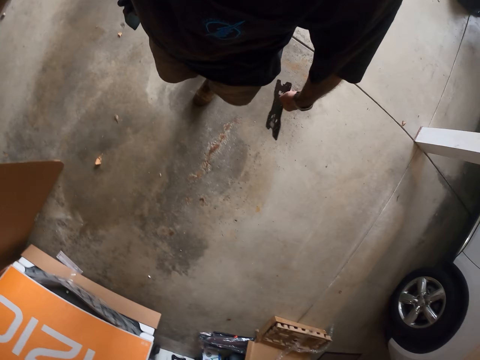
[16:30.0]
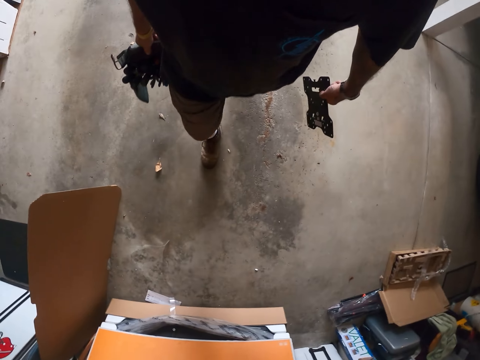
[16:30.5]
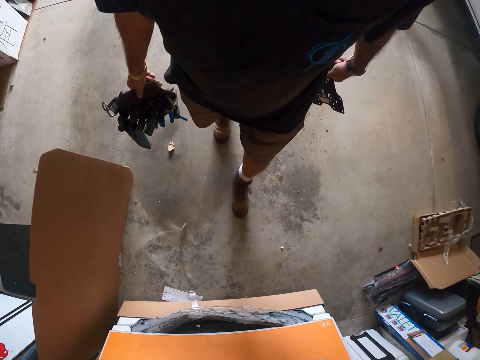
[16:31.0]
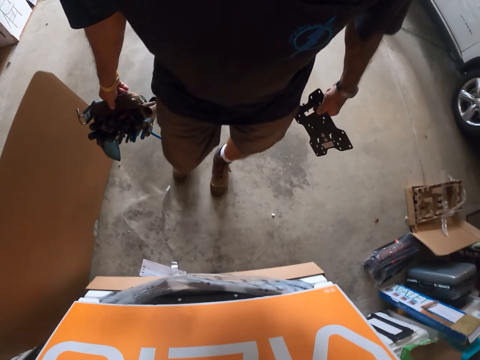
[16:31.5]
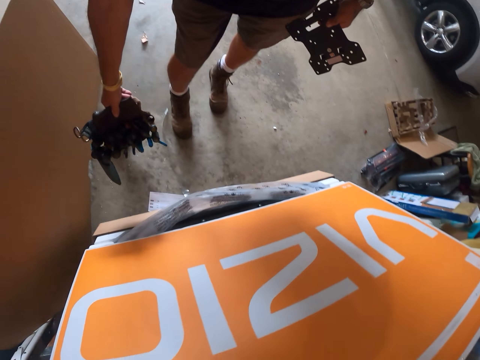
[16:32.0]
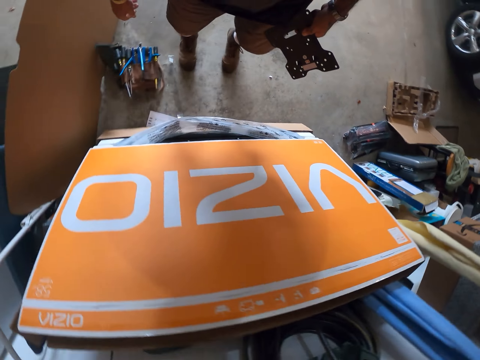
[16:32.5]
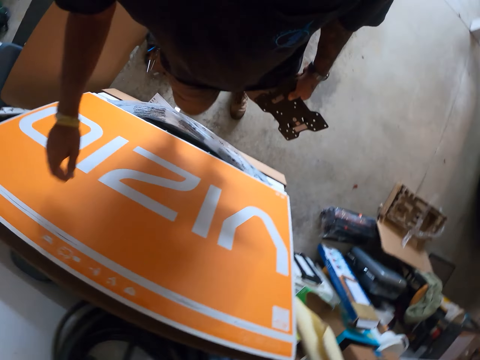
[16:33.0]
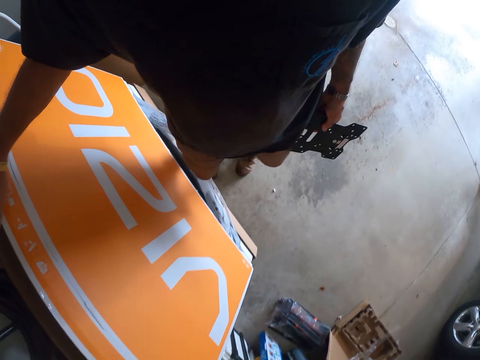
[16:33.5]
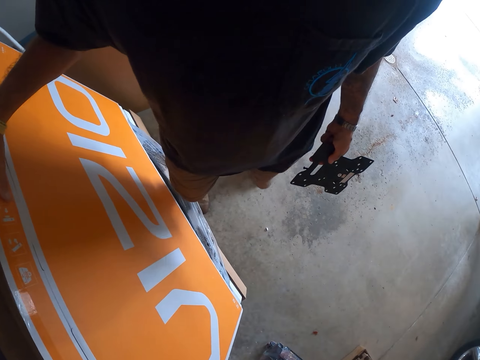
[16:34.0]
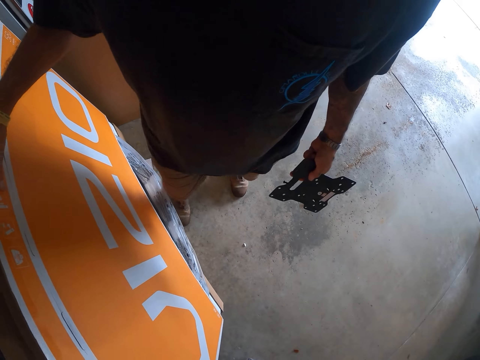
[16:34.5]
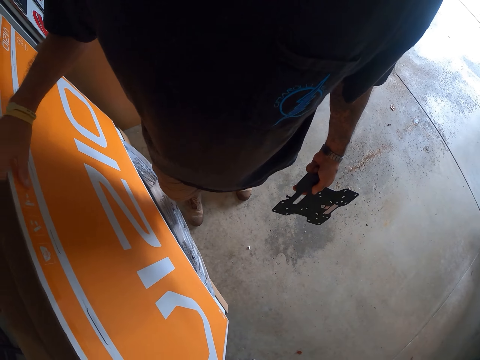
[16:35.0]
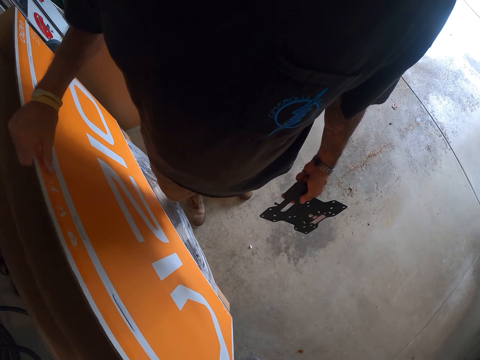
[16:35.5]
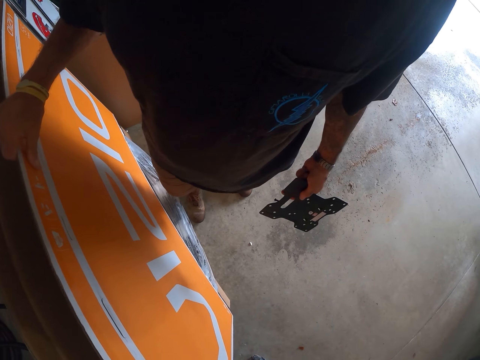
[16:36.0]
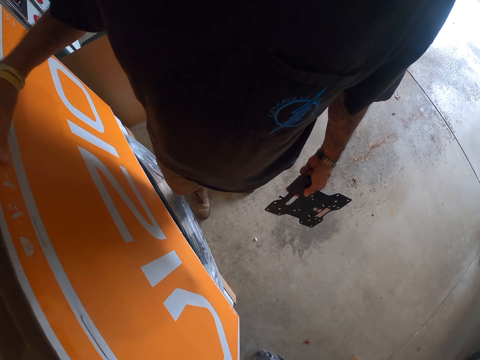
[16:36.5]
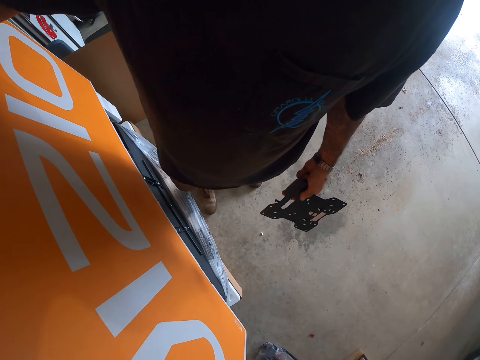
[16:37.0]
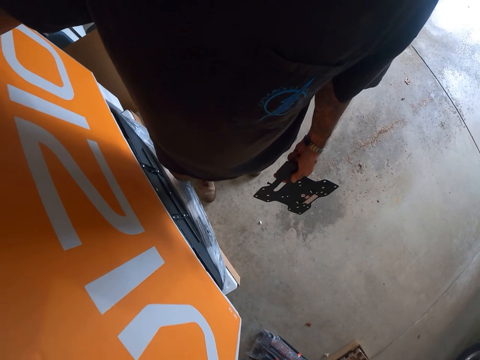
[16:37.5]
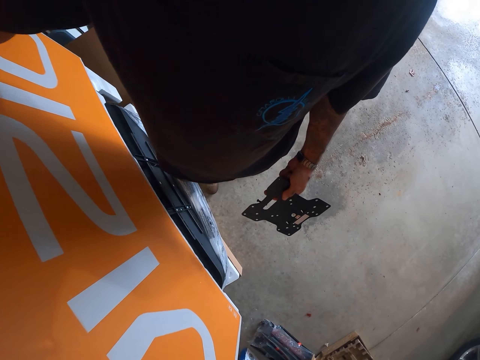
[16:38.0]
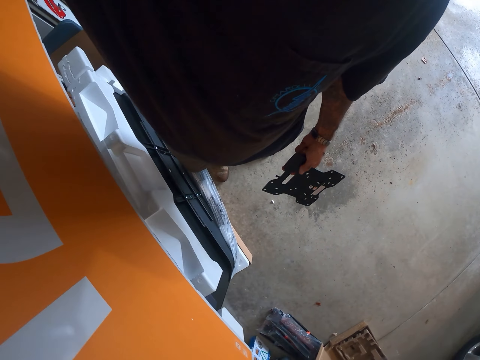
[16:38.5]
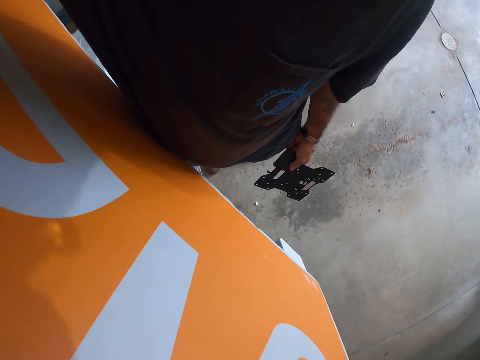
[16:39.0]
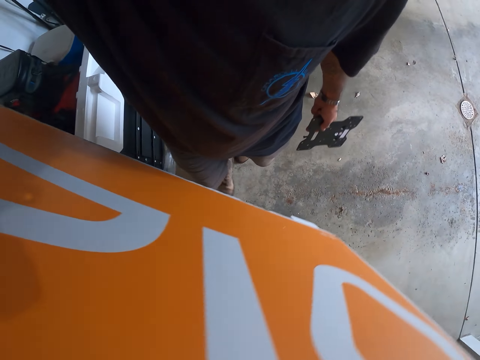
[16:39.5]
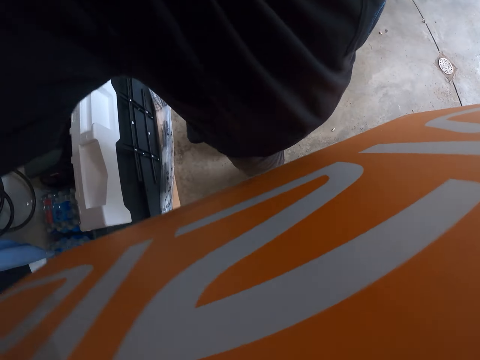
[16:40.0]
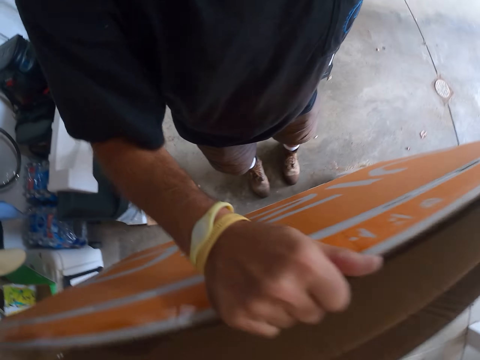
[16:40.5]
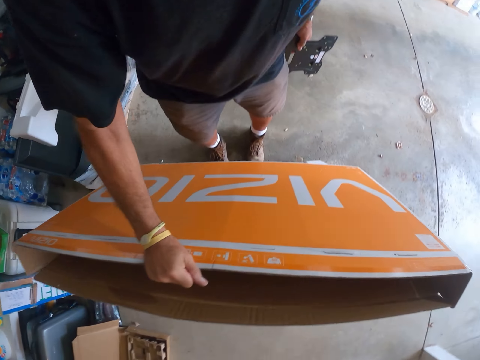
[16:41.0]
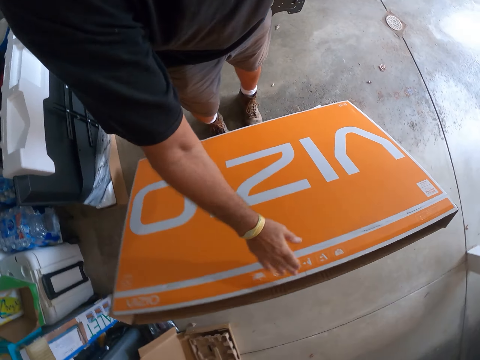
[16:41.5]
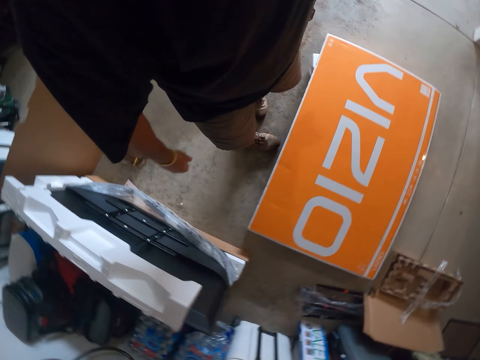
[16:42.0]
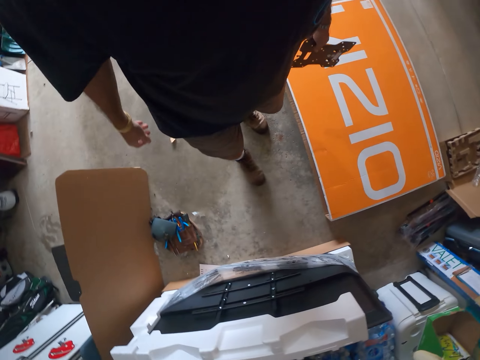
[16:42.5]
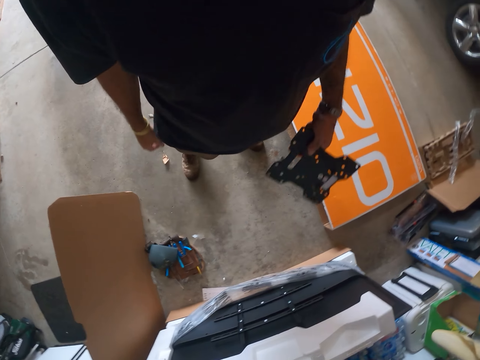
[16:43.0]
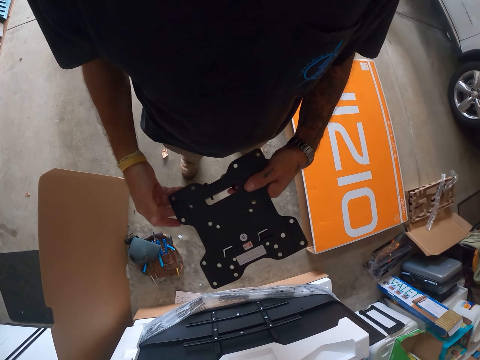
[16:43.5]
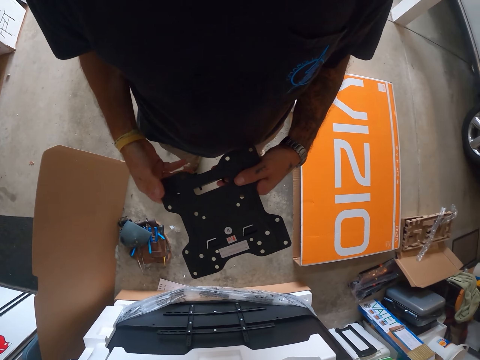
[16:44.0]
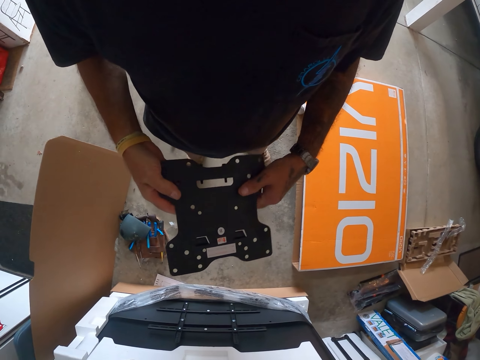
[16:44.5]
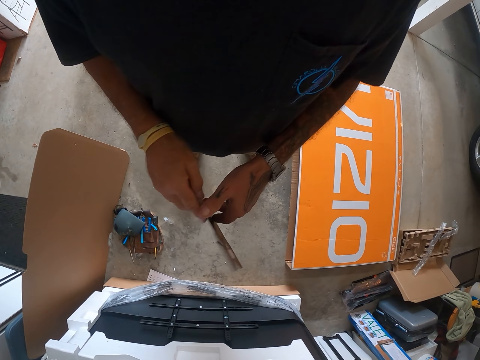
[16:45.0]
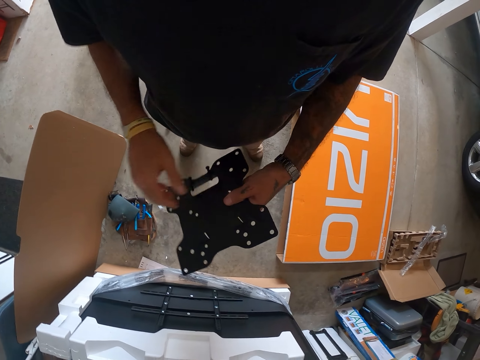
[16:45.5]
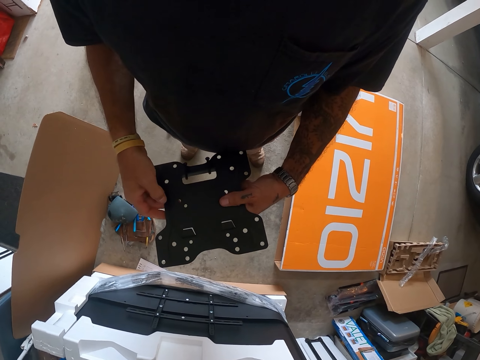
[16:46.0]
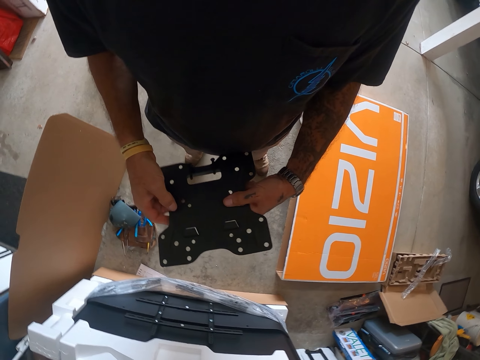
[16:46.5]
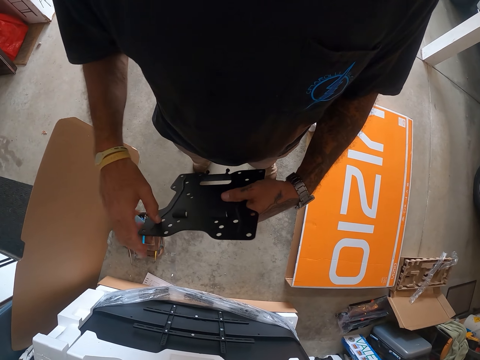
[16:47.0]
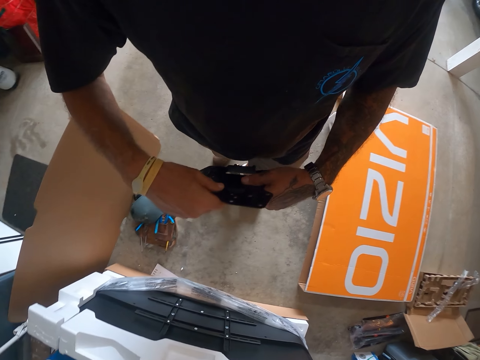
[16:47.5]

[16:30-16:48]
The camera wearer drops the tool bag holder on the floor. They hold a carton or box, remove the box from the television, pull the carton, and put the box on the floor. He stares at the part of the TV wall mount in his hands. He holds the metal.

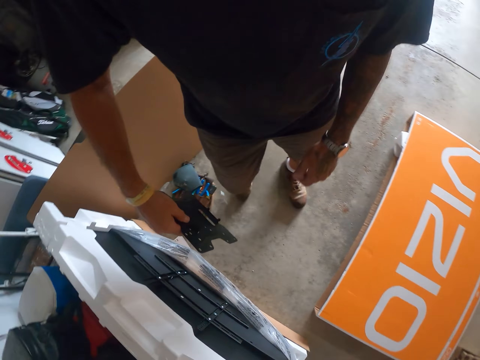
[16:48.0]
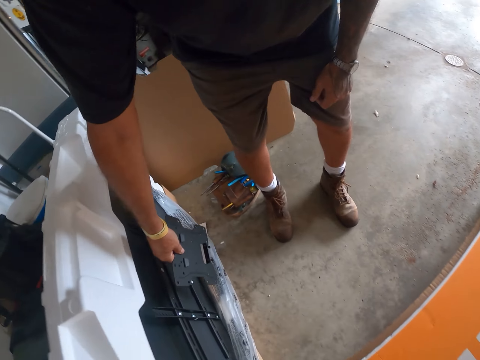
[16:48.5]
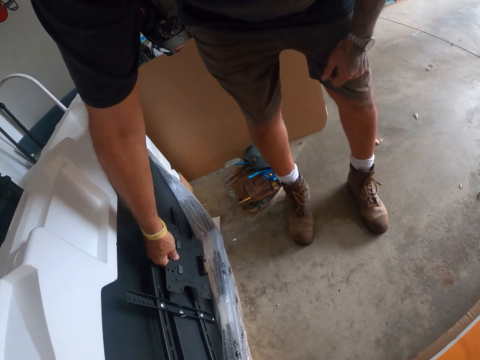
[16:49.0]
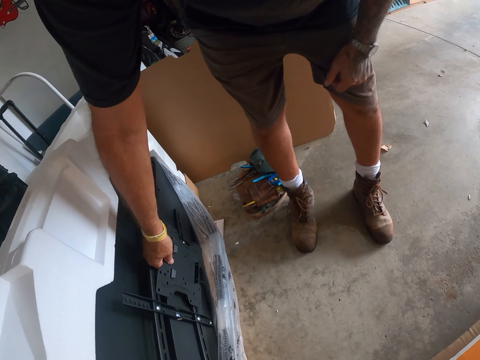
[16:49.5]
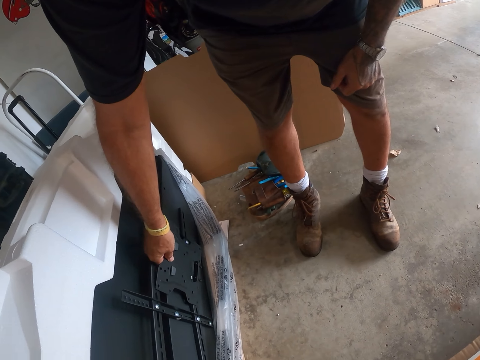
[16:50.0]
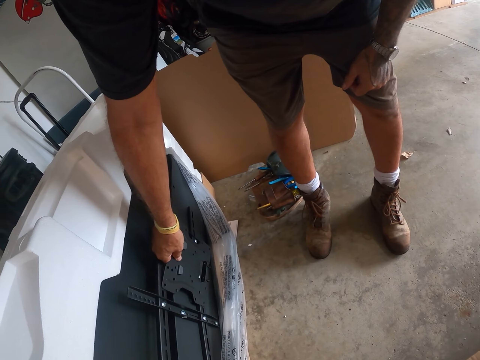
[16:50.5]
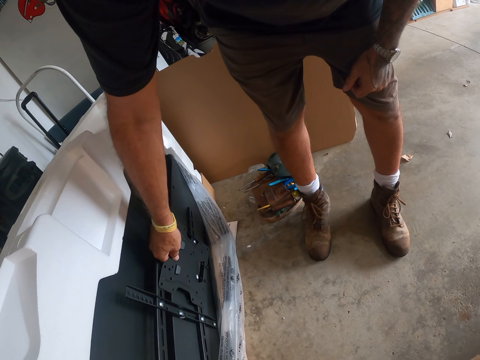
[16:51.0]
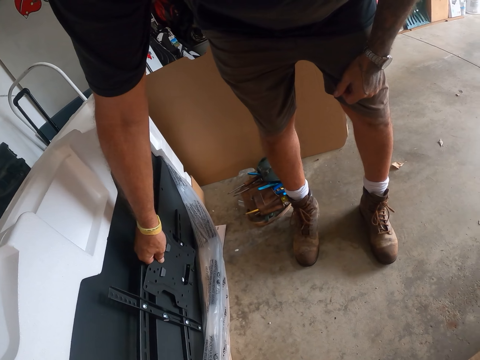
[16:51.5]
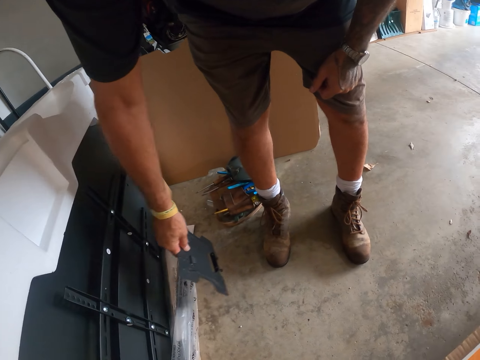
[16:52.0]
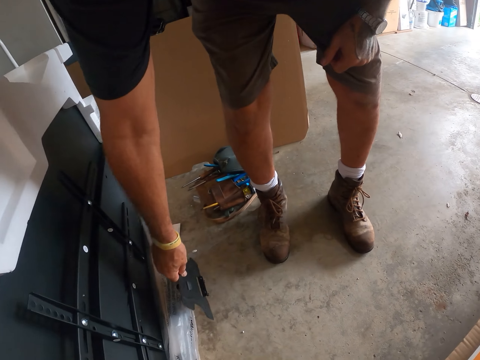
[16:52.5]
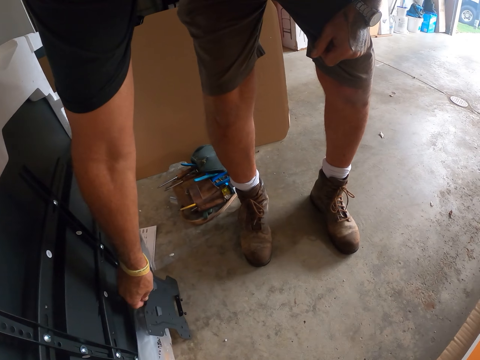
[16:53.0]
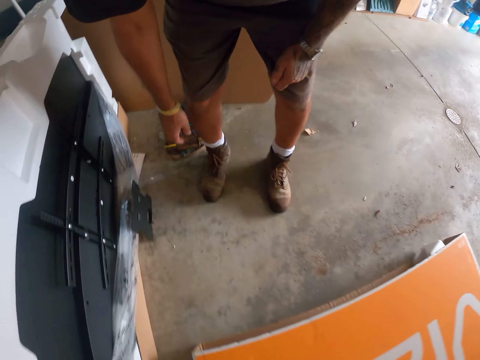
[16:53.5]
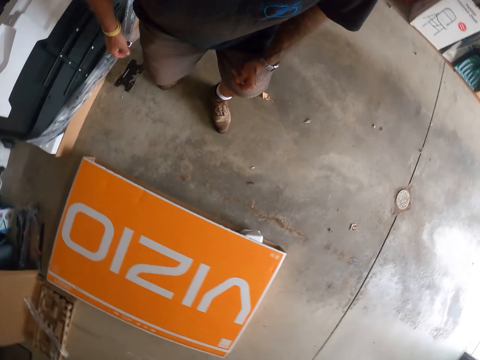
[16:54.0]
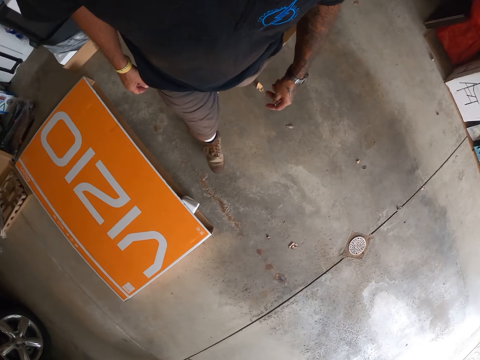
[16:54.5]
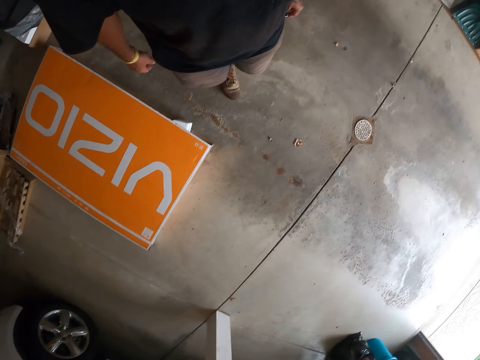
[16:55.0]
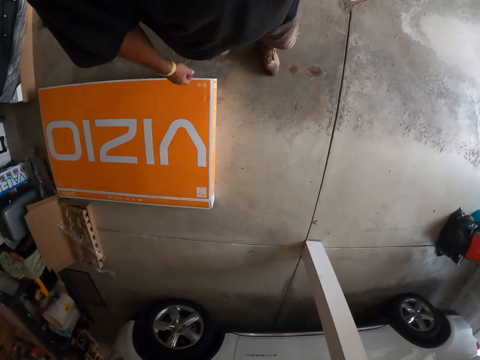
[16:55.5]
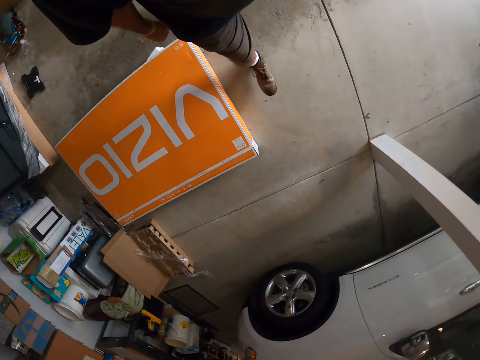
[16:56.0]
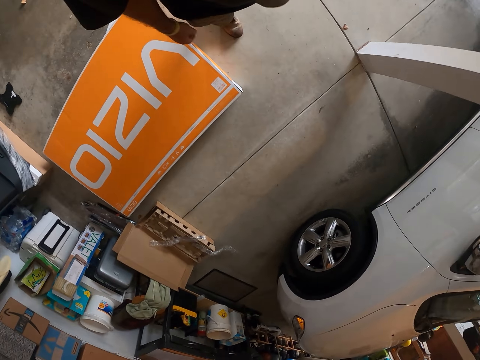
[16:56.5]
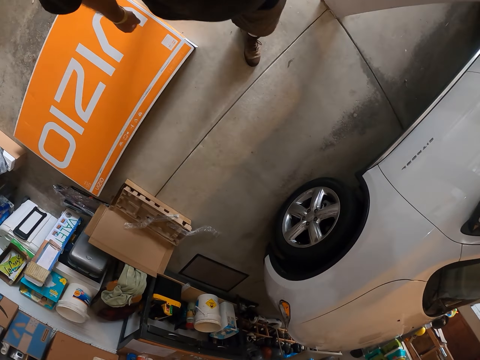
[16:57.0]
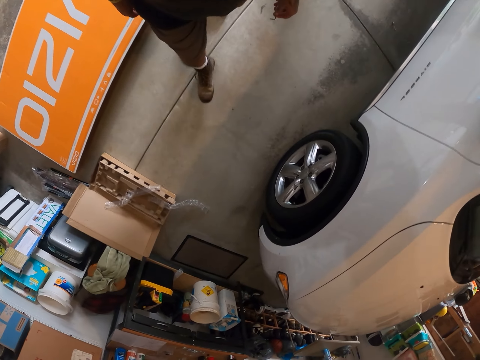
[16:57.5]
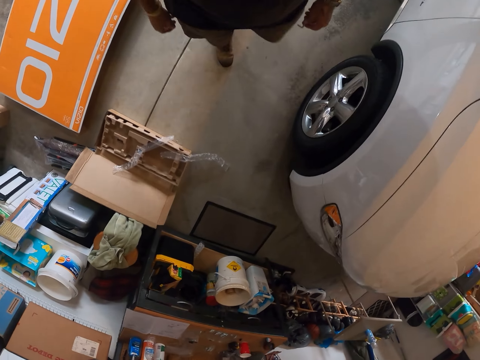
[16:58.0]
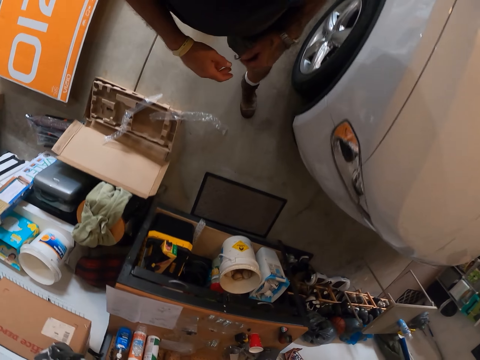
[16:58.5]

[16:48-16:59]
The camera wearer puts the metal behind the TV. They hold the part of the TV wall mount on the television, put the part of the TV wall mount on the floor, and walk around the workshop.
